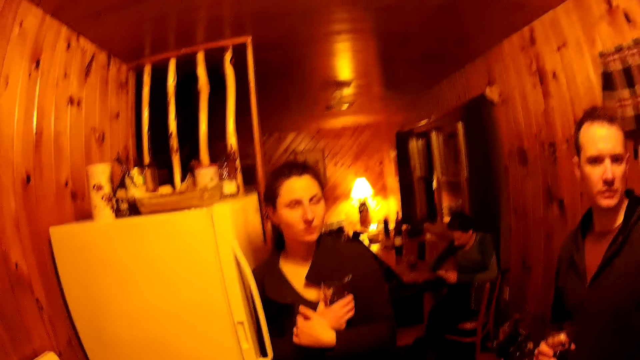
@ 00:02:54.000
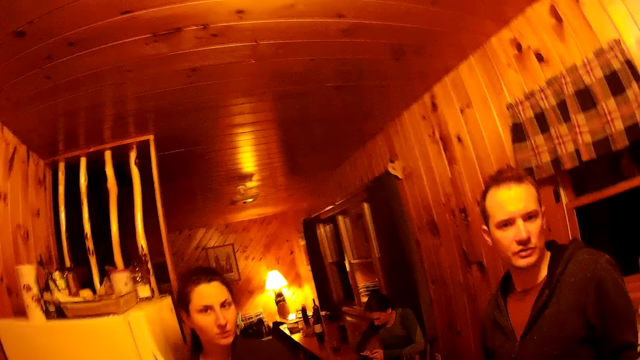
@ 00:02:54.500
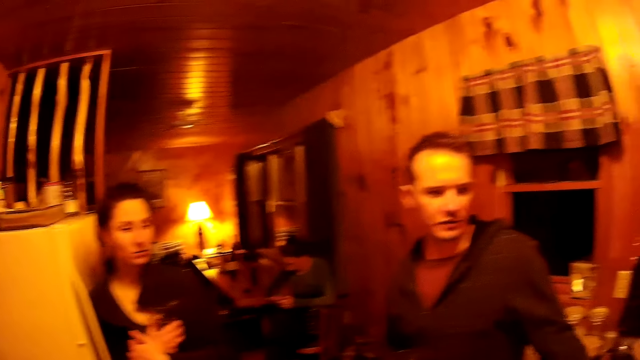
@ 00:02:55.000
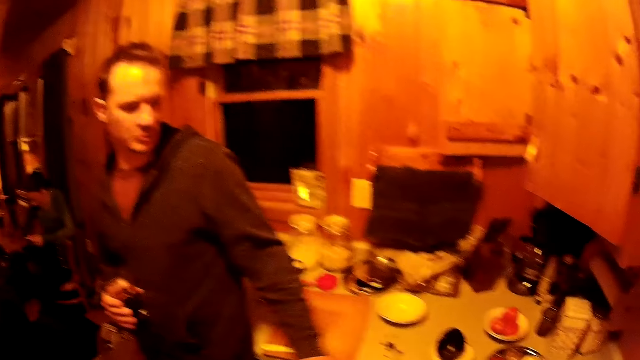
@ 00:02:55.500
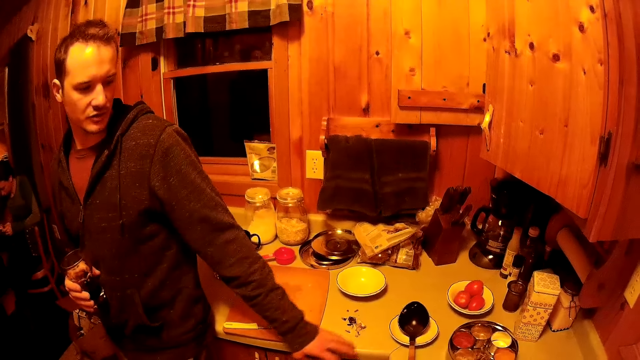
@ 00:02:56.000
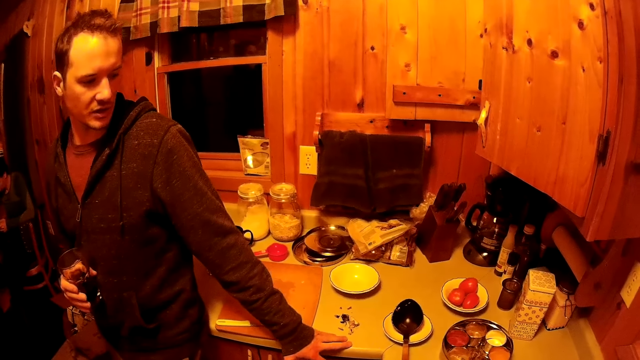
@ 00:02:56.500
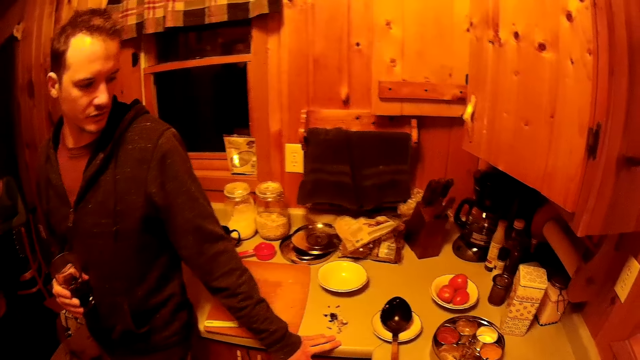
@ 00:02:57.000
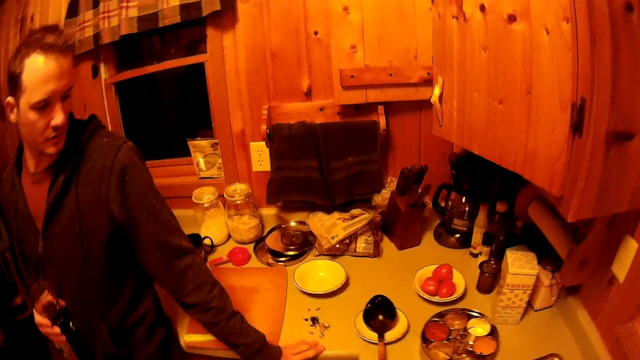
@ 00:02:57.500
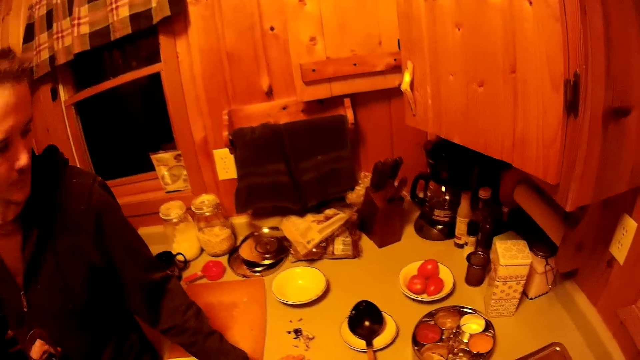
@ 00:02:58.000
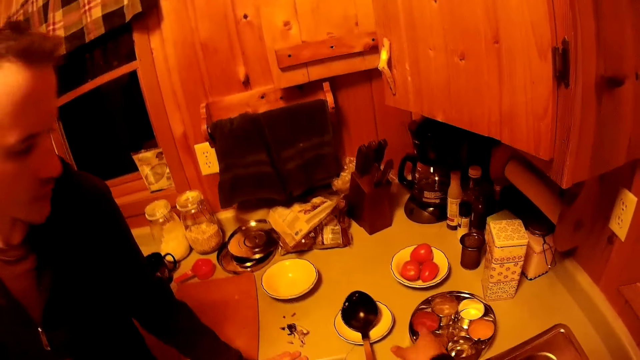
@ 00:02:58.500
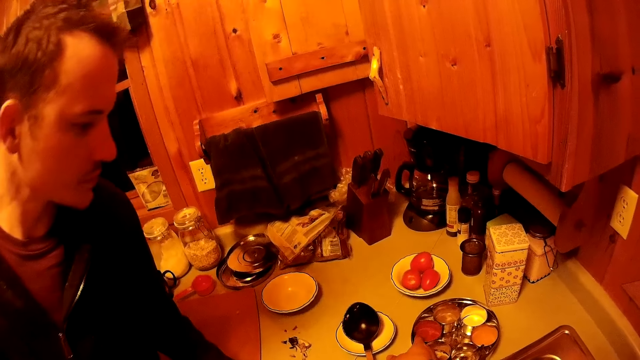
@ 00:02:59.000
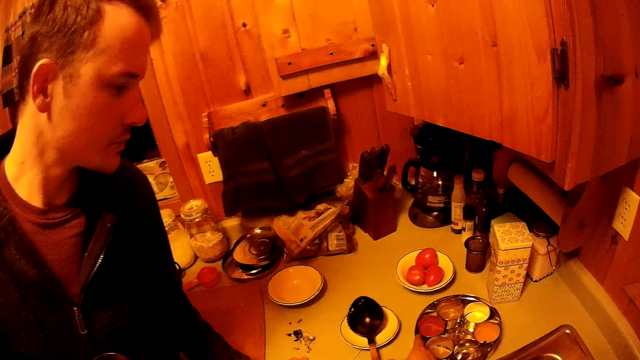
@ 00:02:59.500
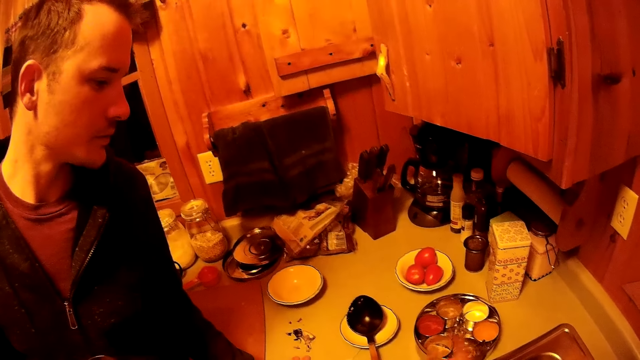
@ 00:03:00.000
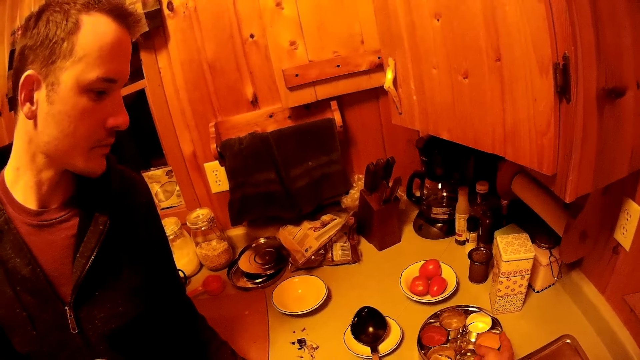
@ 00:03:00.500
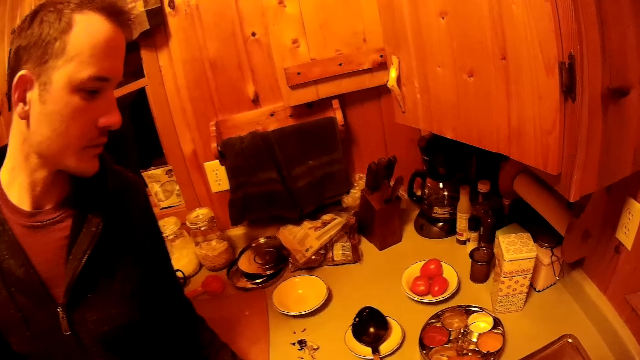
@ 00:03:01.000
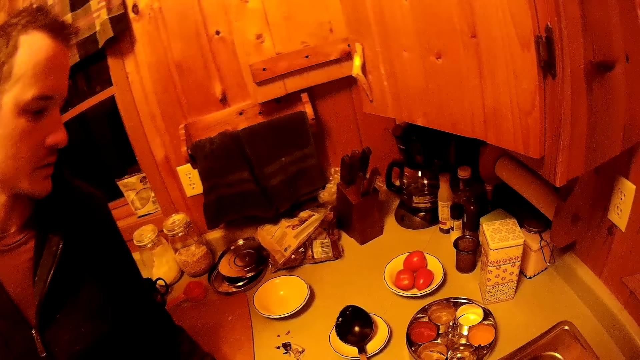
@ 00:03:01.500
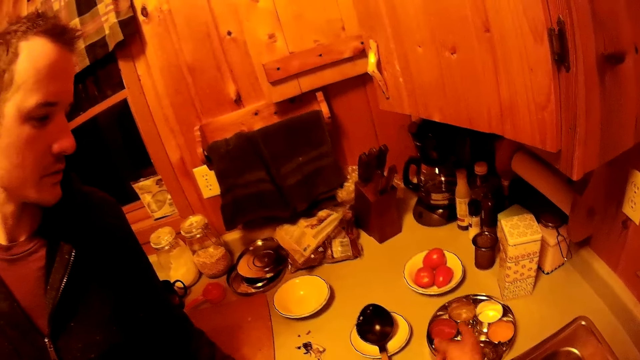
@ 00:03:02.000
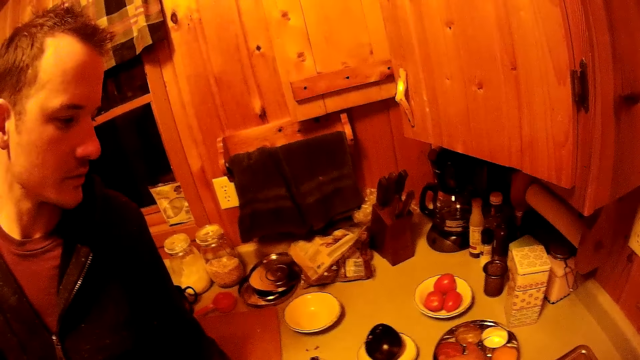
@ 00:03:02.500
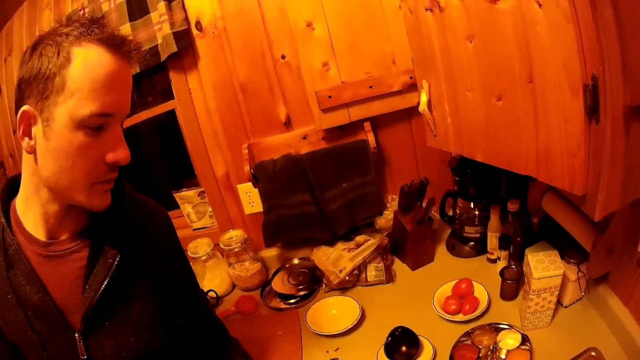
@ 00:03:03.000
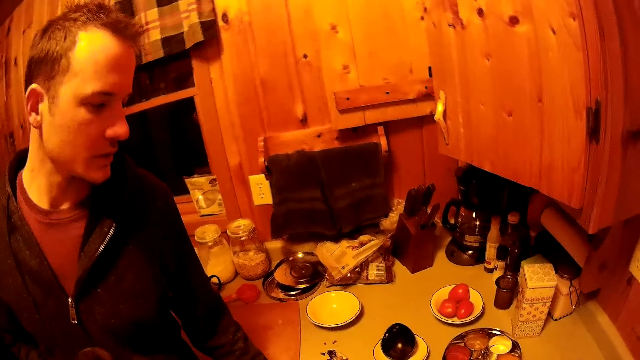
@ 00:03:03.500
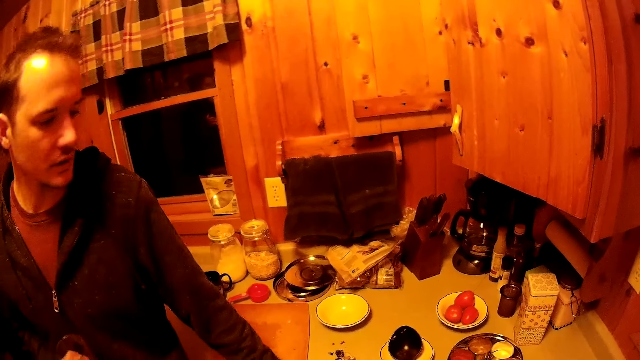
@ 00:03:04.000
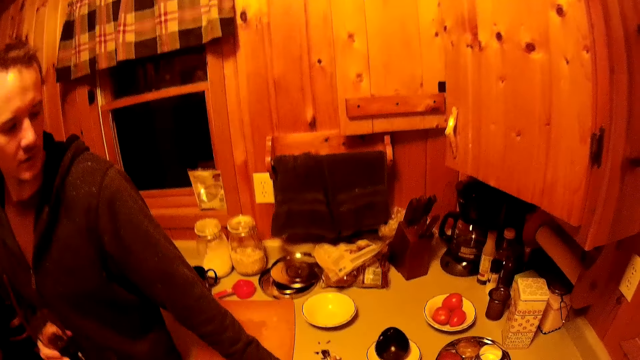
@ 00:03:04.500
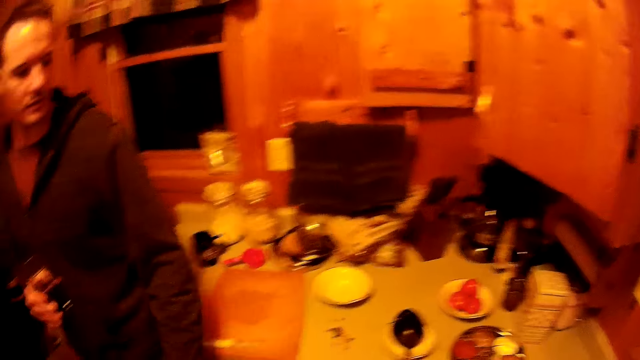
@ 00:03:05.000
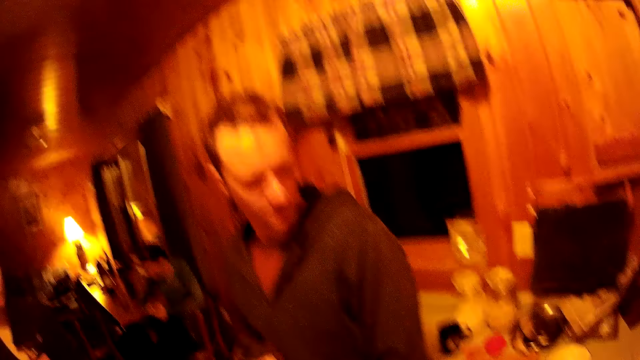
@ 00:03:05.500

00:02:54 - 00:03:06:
The camera wearer turns around the room. They make a gesture.

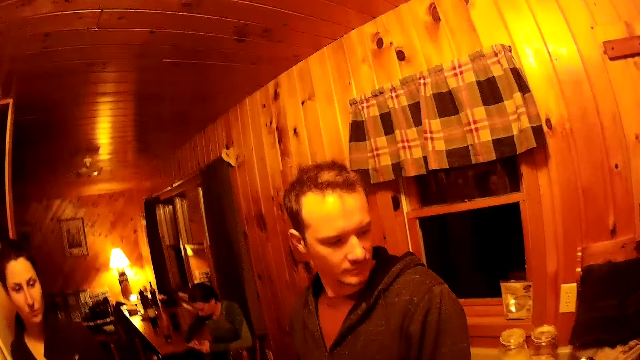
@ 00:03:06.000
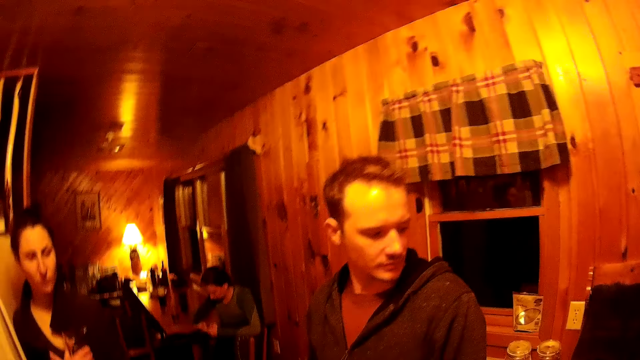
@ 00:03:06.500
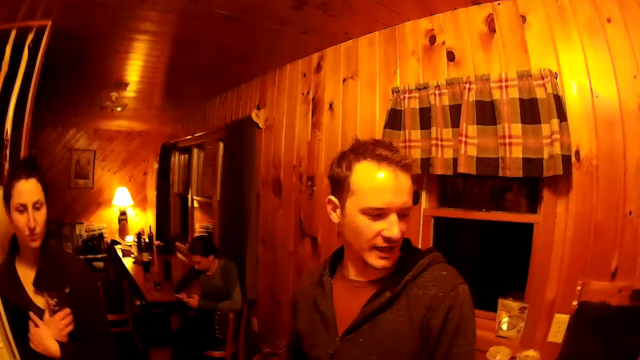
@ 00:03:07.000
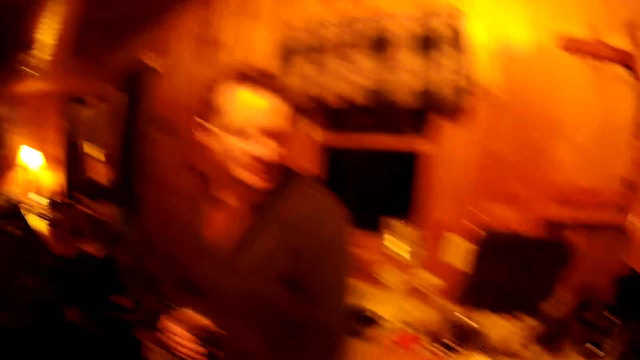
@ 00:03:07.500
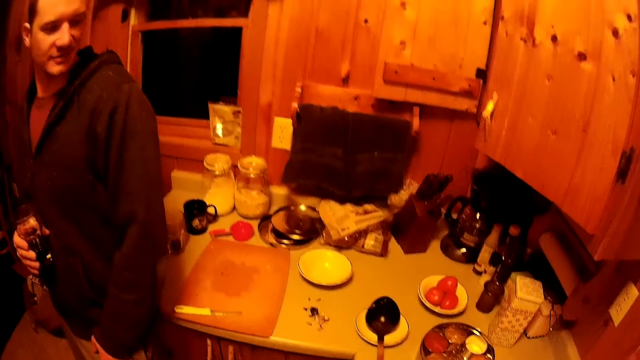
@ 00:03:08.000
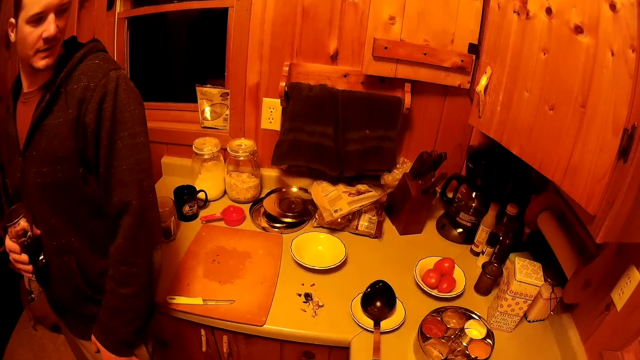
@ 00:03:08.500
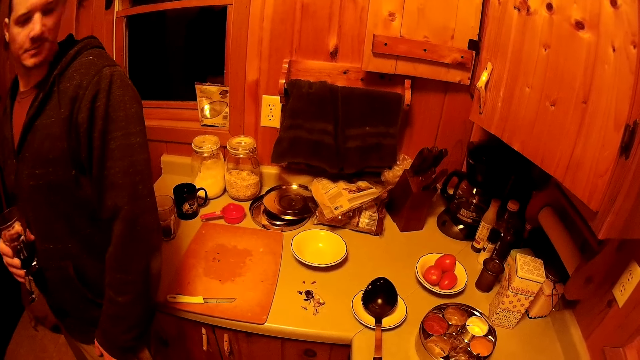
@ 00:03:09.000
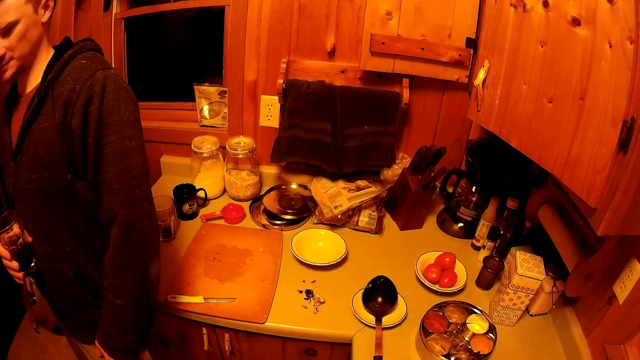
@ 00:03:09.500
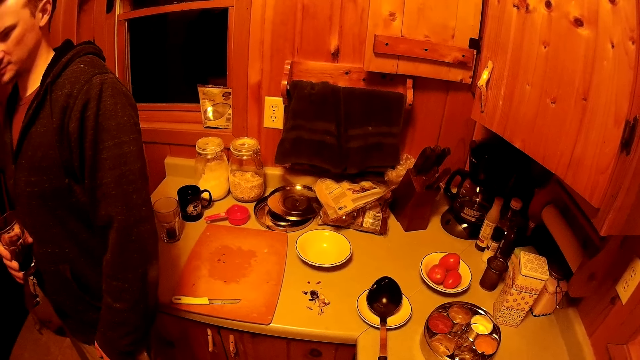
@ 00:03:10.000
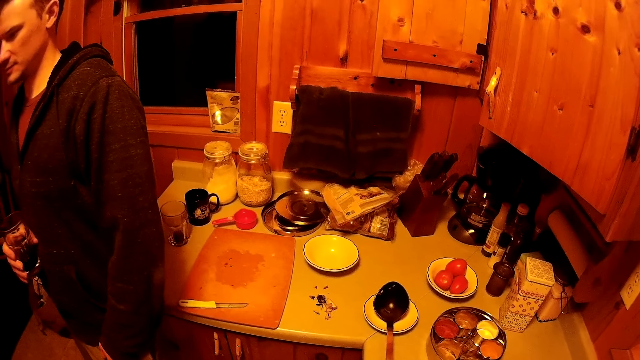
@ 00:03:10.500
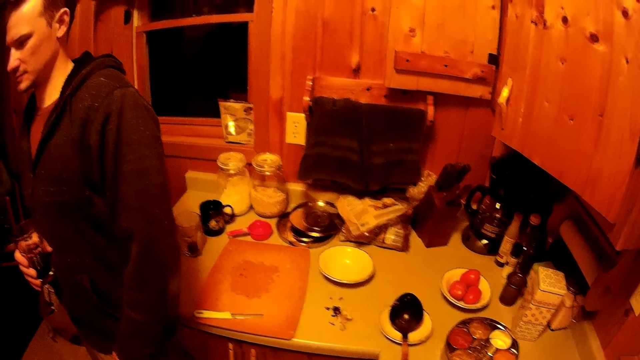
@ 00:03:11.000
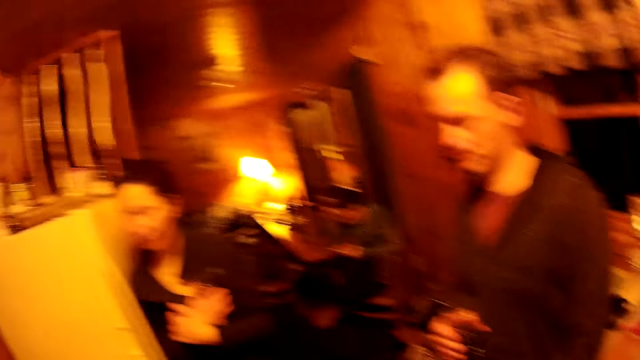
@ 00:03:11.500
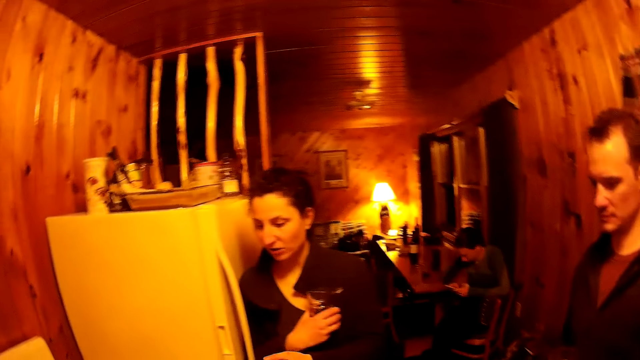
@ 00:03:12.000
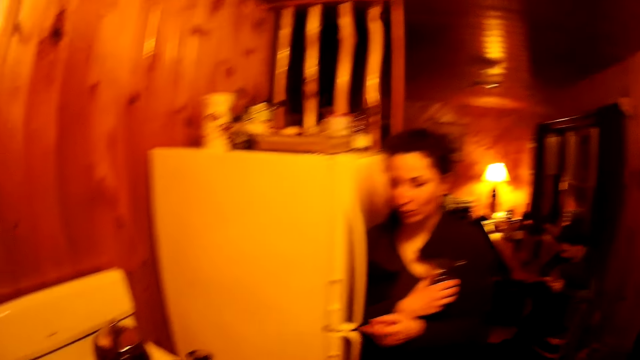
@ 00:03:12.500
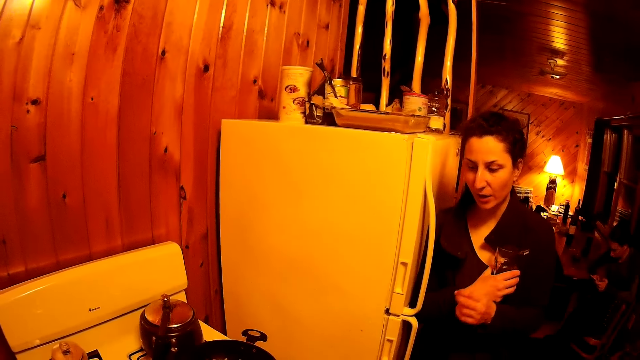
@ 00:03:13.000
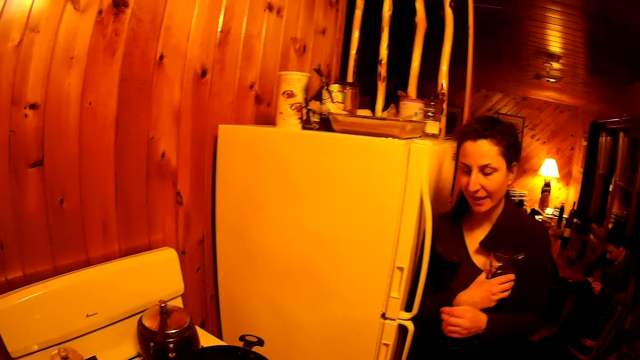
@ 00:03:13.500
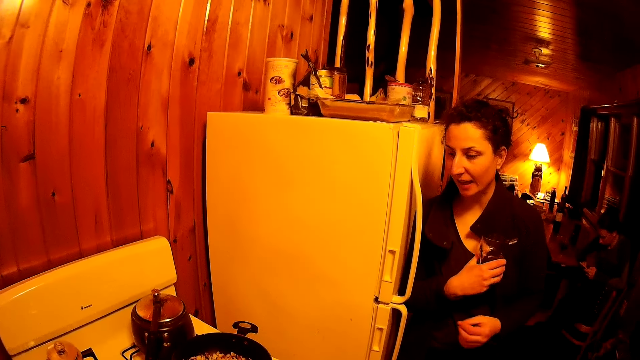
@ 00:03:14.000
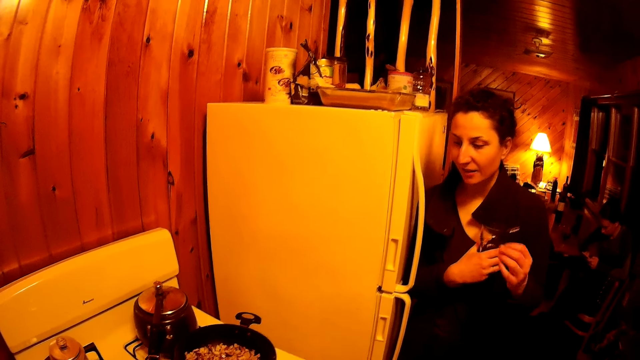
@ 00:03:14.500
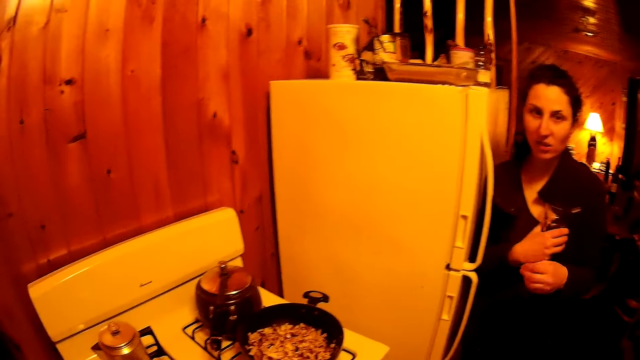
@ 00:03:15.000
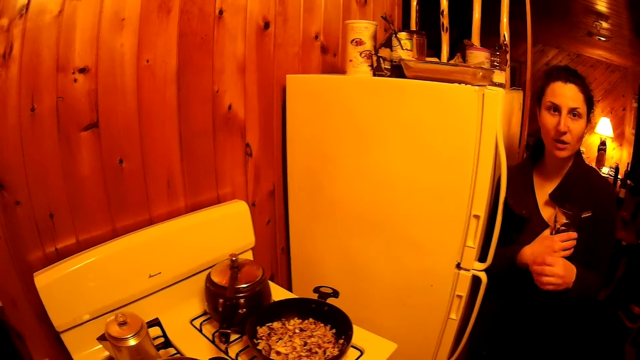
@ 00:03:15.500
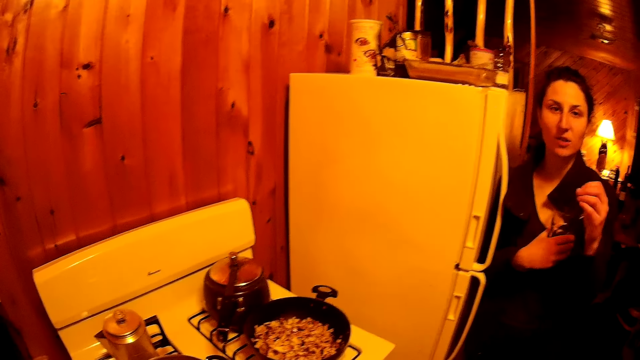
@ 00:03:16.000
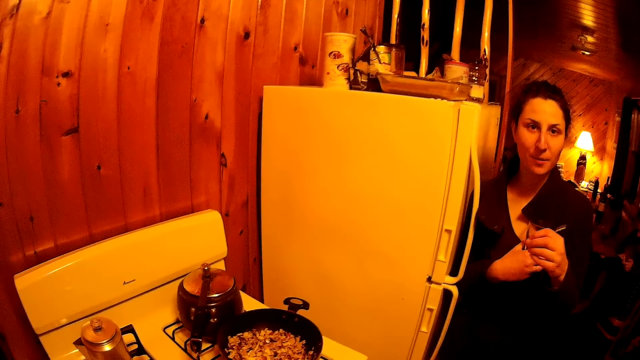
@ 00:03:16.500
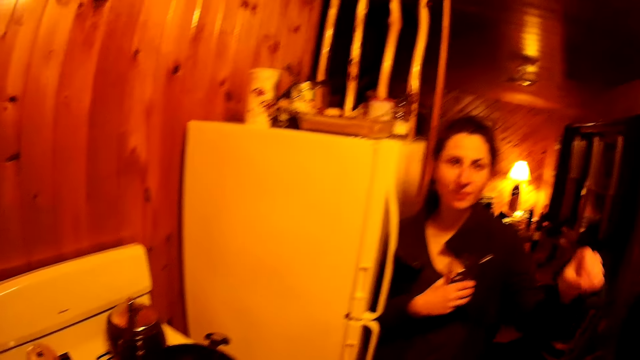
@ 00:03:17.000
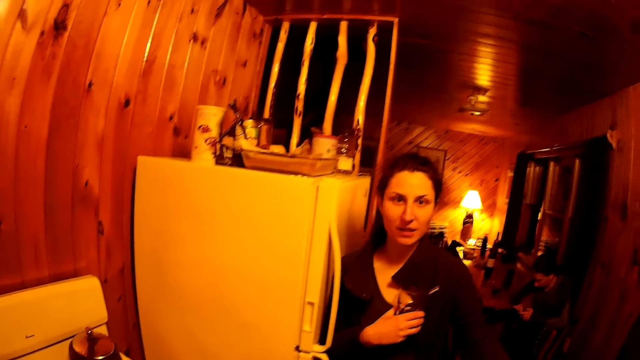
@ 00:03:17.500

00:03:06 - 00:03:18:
The camera wearer turns around the room. A woman makes a gesture.
